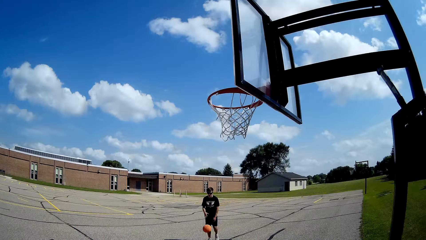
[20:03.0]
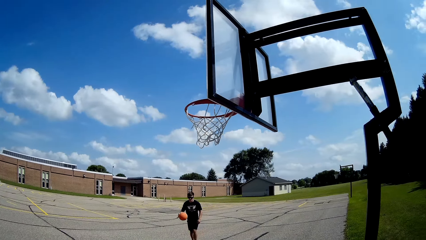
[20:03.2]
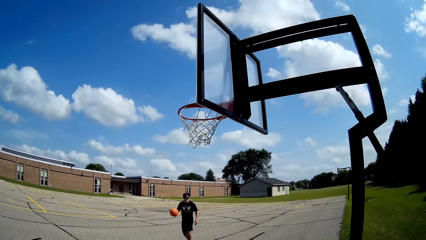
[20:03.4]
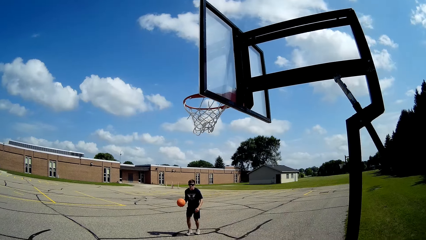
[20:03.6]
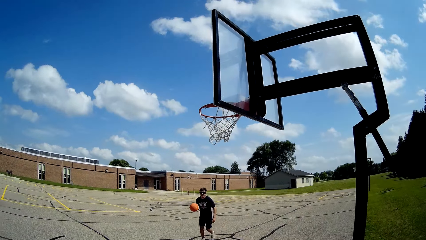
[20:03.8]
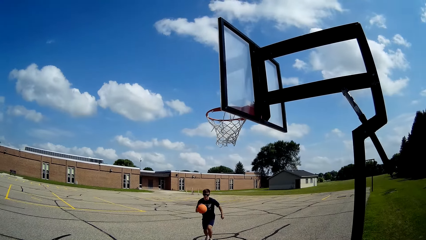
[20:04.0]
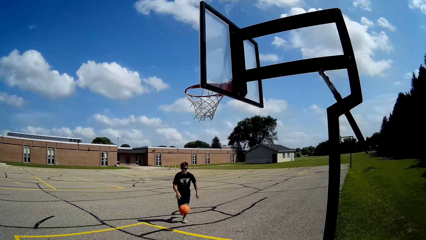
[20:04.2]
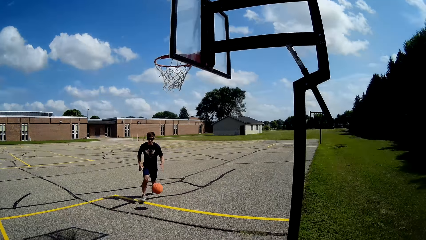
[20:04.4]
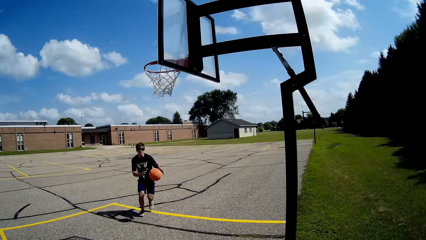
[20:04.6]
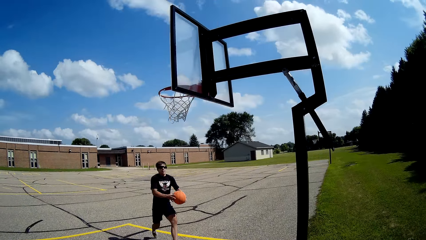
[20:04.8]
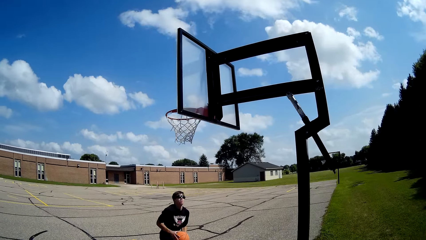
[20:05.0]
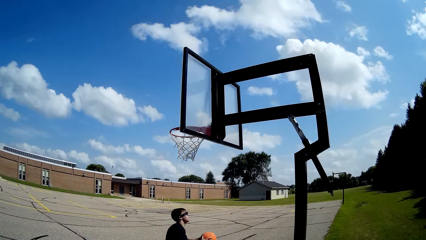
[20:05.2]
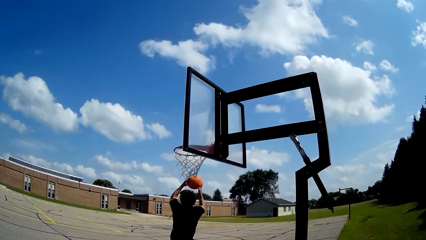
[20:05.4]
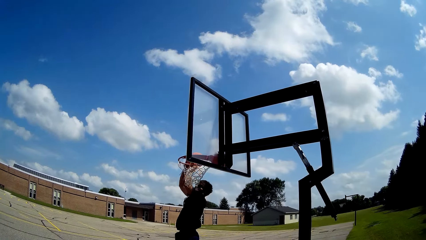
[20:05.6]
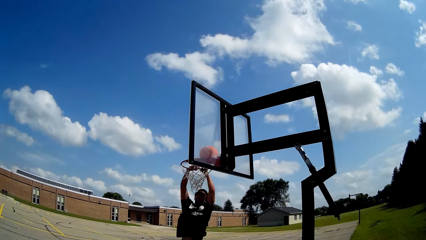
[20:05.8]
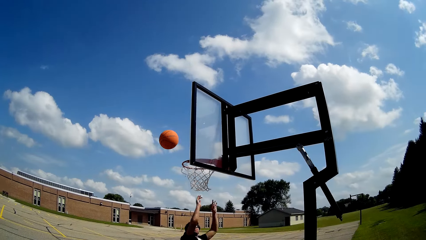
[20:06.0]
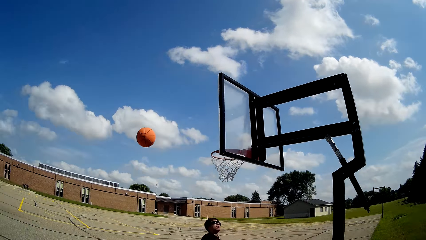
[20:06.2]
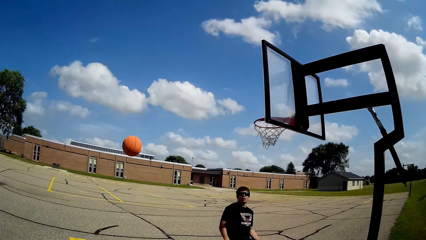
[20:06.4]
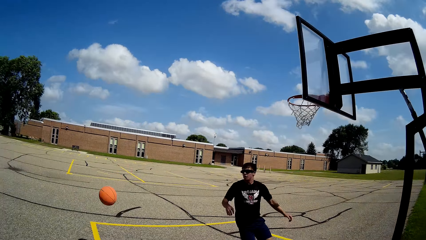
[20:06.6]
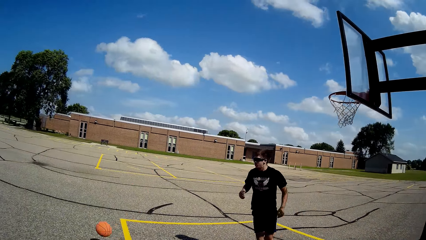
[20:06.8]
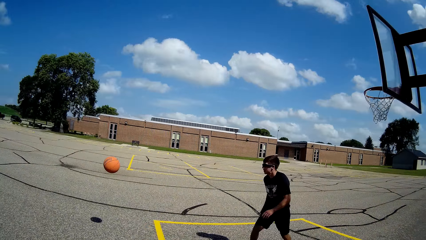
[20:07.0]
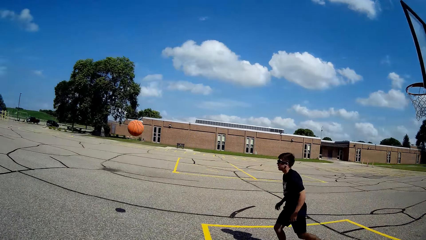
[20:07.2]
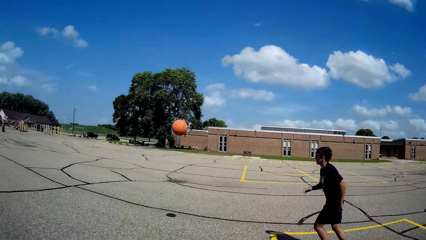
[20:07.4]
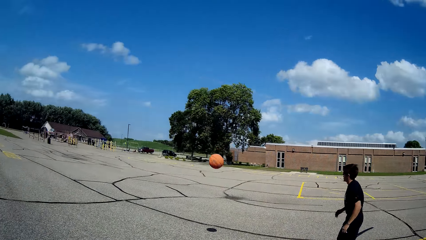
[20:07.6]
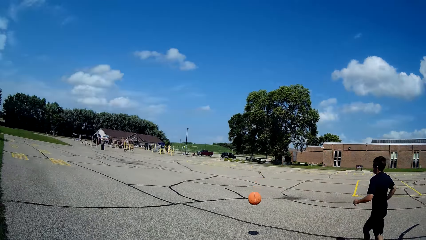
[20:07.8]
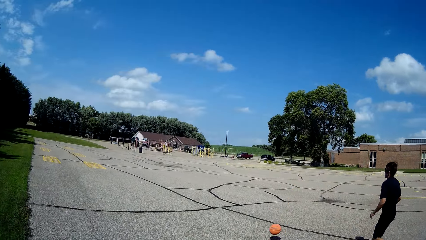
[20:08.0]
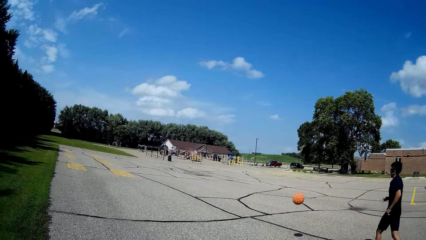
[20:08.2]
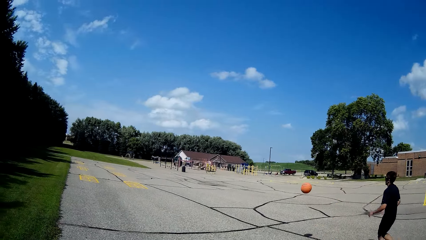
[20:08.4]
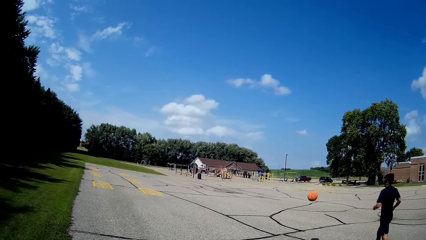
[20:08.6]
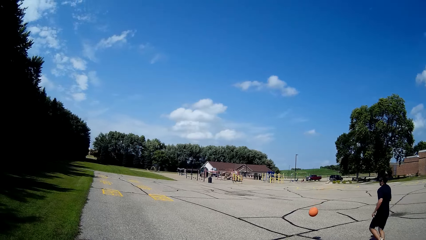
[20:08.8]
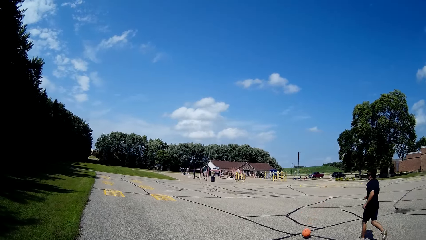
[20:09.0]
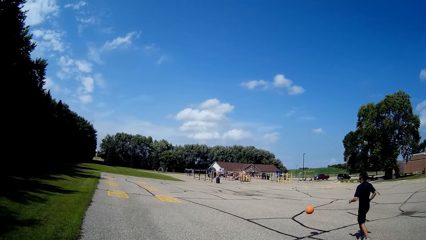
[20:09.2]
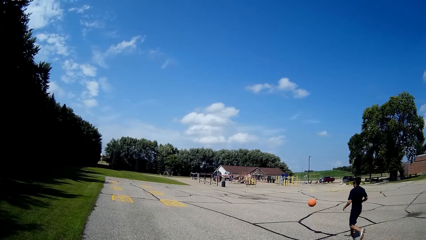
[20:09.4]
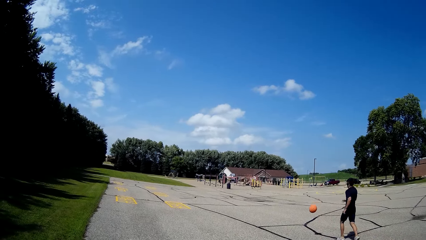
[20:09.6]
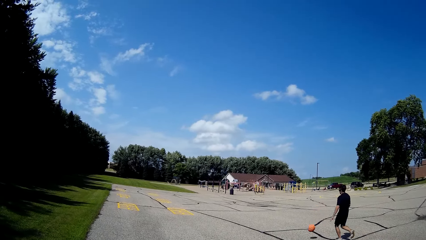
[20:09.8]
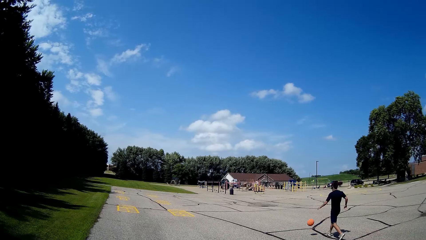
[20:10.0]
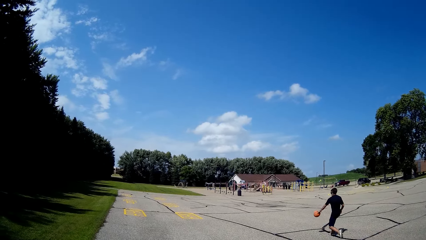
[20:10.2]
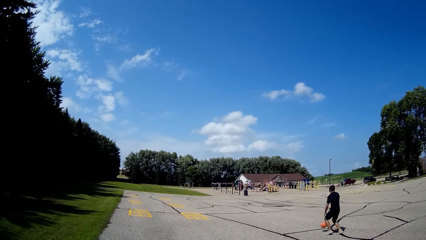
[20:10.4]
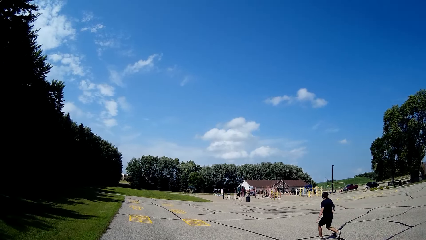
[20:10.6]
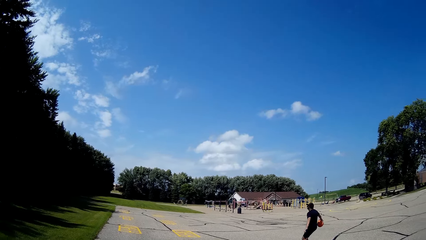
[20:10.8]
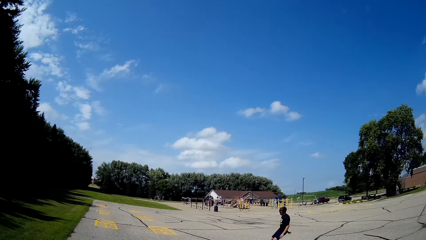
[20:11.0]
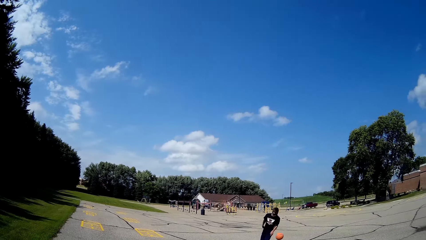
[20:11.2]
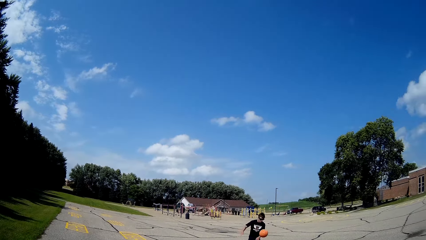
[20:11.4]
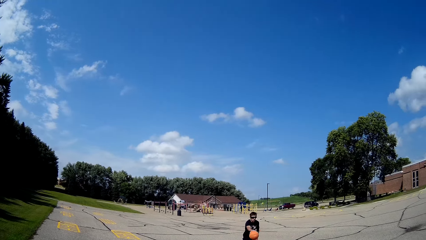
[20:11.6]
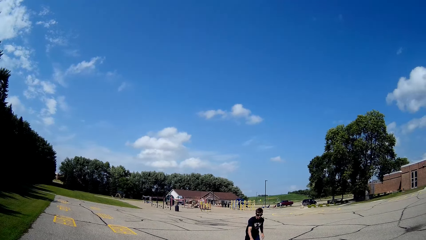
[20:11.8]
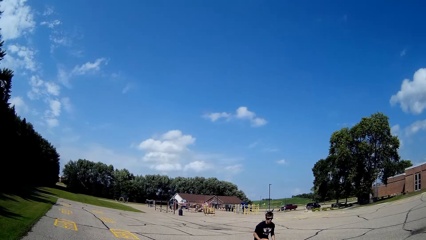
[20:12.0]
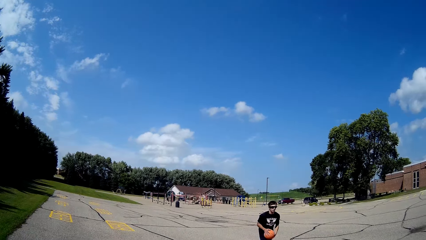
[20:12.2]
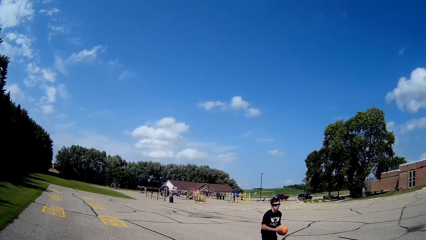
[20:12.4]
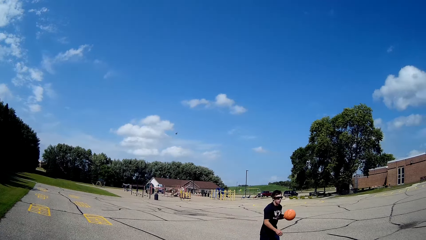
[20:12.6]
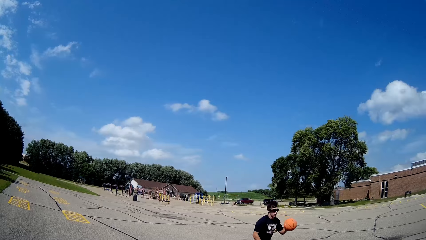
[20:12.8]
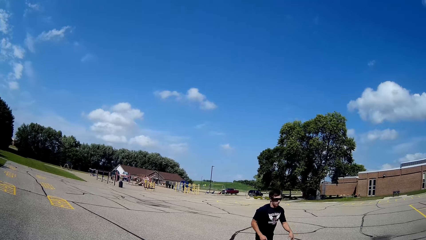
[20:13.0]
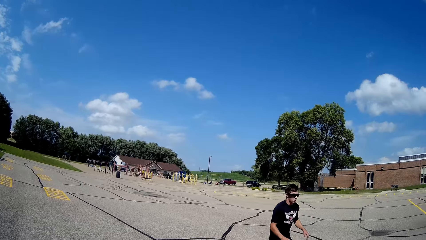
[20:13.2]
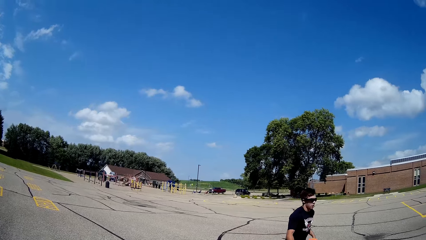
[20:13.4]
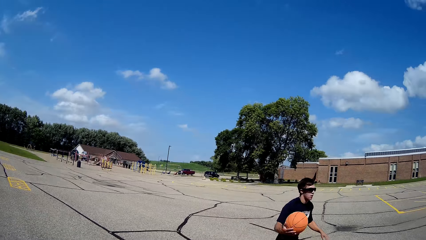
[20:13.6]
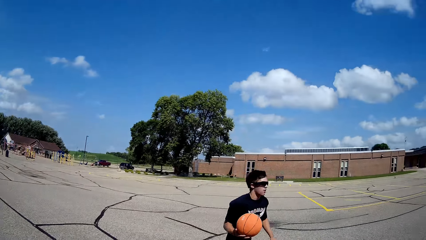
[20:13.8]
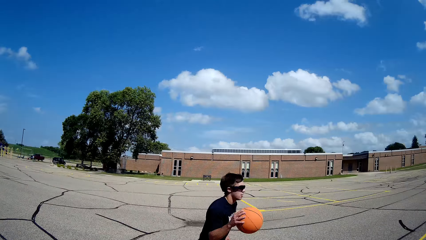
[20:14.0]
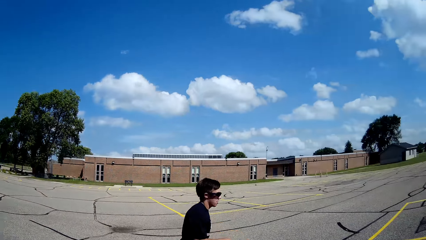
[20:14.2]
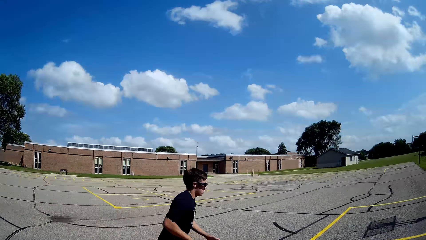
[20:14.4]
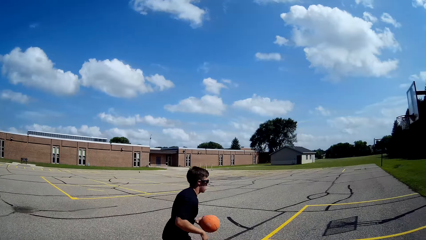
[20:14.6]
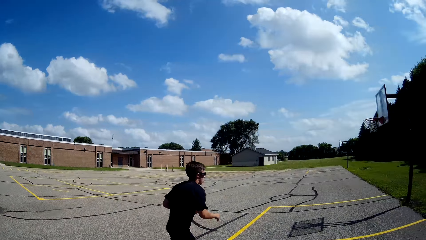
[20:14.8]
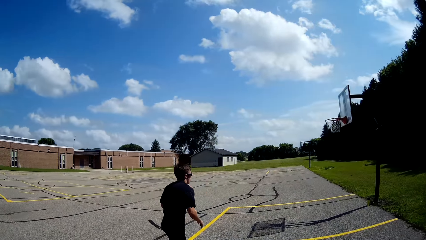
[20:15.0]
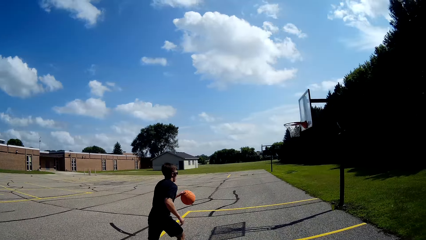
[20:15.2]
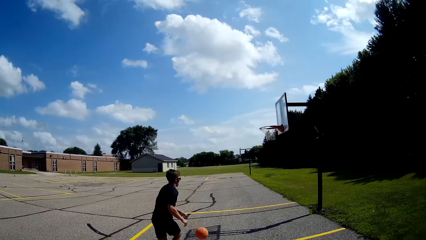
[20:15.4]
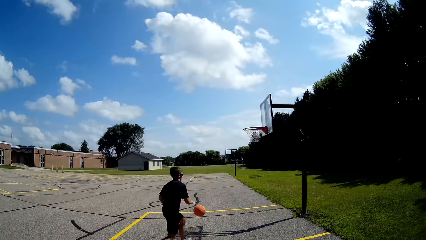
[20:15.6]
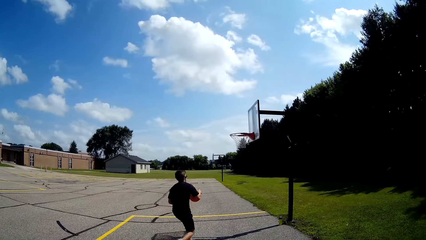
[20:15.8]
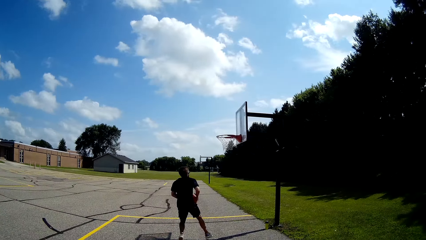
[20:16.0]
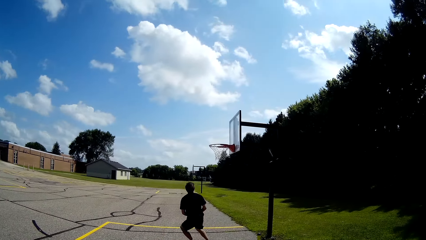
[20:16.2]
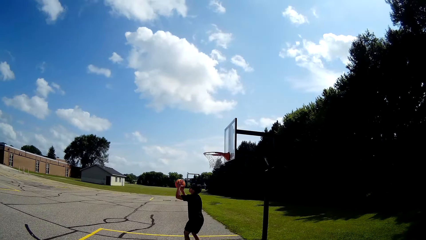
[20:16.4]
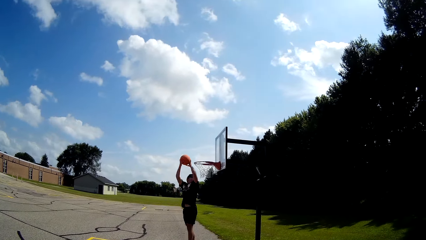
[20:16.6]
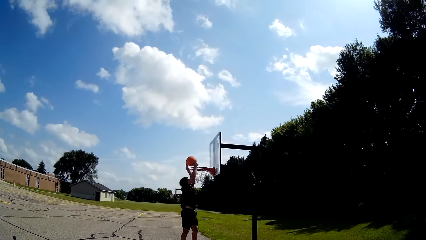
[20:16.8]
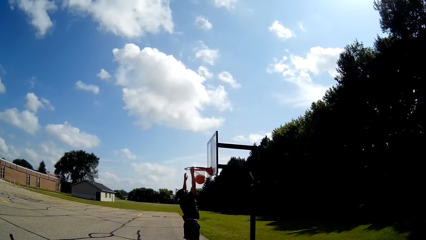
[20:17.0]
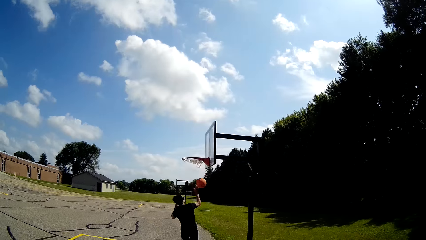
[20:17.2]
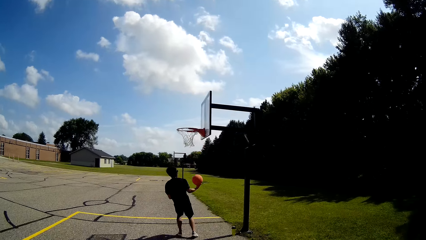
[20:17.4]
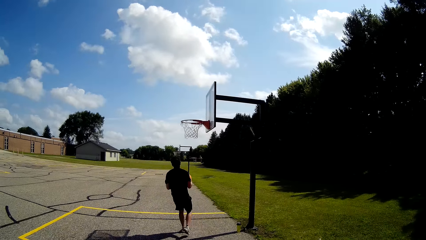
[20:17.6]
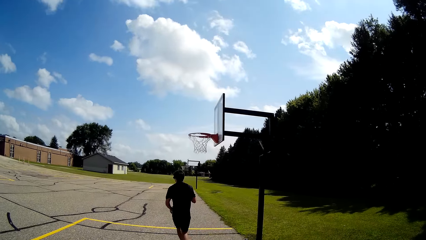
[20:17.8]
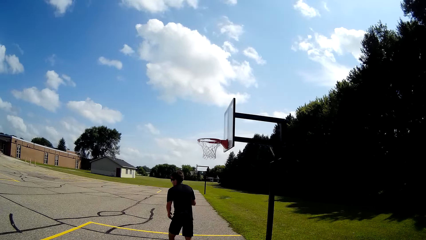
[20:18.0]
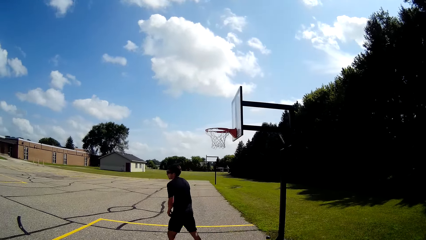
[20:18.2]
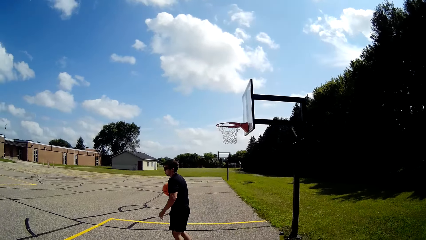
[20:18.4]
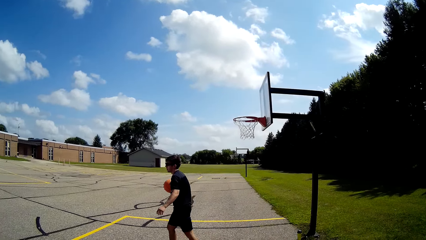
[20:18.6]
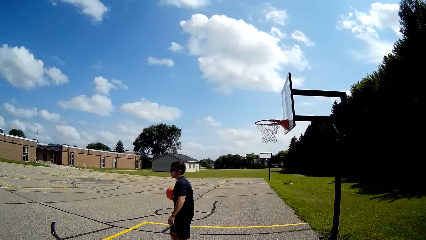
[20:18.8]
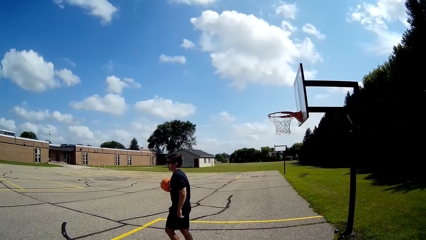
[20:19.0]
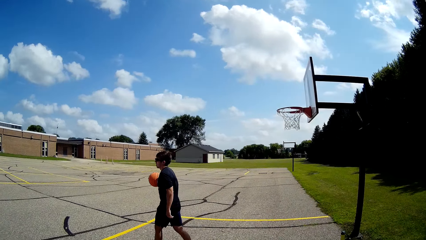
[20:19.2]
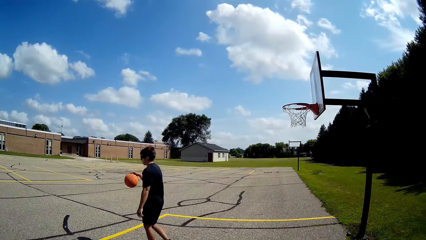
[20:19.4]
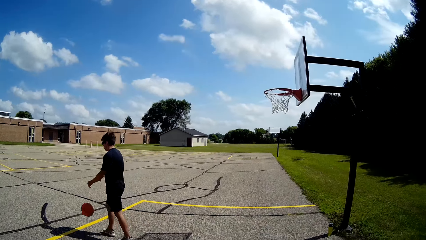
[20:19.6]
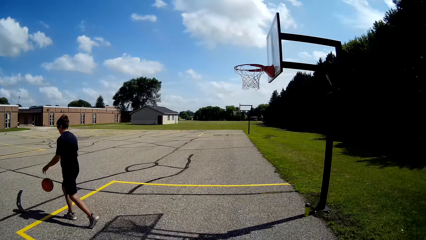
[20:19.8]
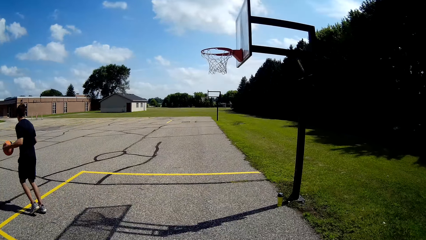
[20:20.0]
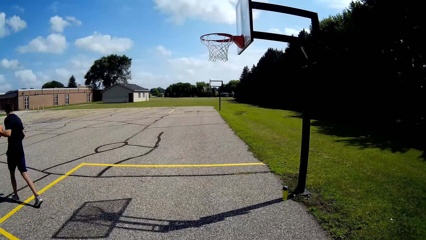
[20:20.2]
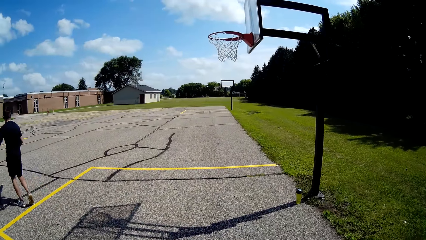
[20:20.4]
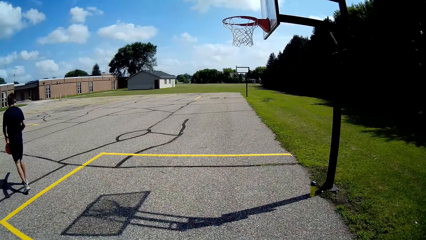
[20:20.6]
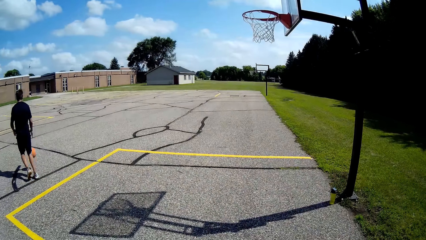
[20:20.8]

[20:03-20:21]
A man runs with the ball. The man throws the ball. The man plays basketball. The man runs around. The camera wearer looks around the compound. The man picks up the ball. The camera wearer converses with the man. The man plays basketball. The man throws the ball. The man plays basketball. The man walks around the playground.
